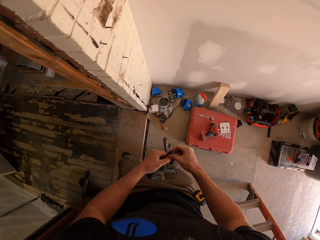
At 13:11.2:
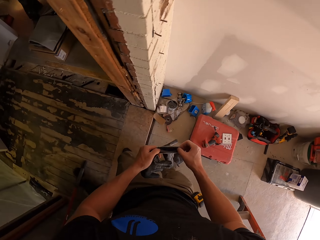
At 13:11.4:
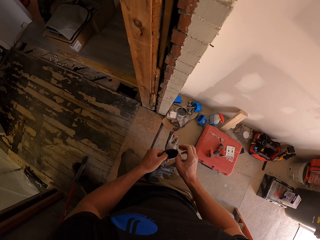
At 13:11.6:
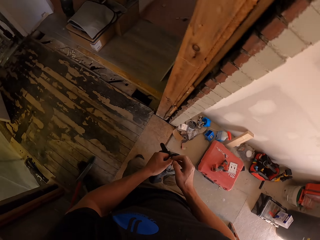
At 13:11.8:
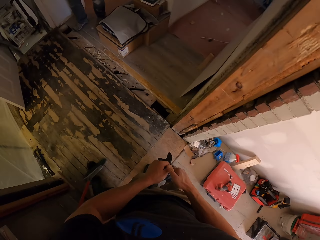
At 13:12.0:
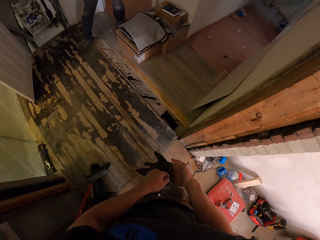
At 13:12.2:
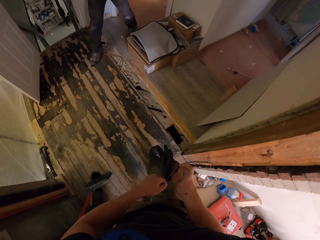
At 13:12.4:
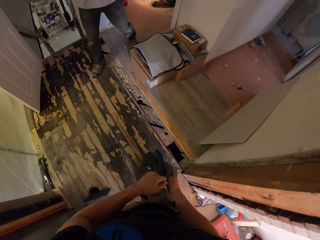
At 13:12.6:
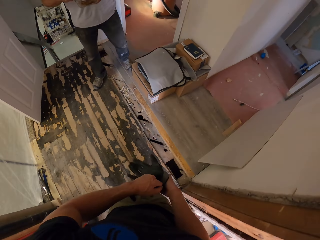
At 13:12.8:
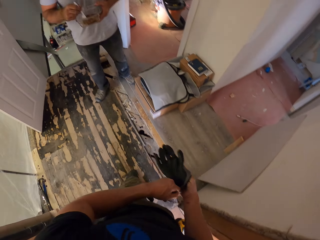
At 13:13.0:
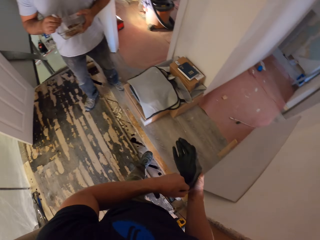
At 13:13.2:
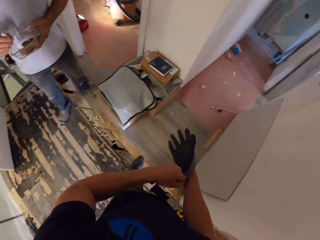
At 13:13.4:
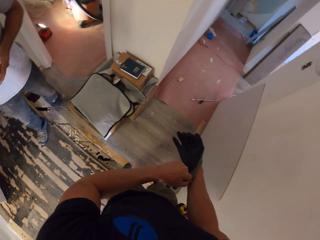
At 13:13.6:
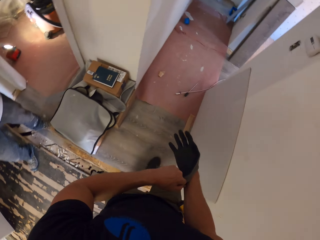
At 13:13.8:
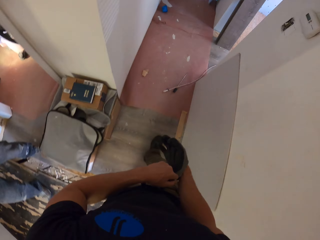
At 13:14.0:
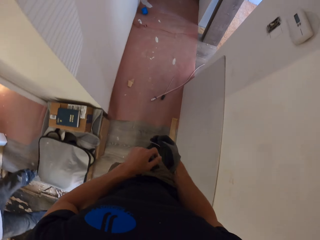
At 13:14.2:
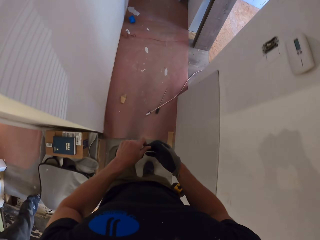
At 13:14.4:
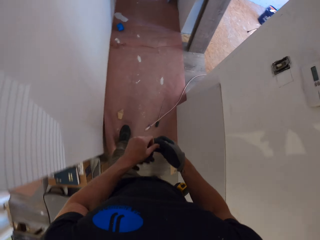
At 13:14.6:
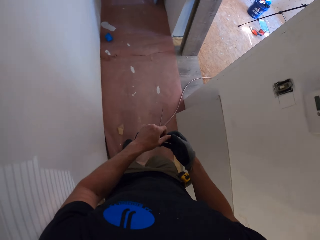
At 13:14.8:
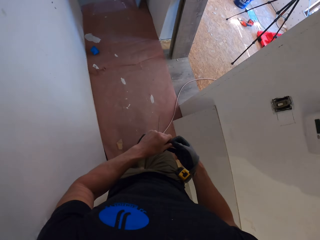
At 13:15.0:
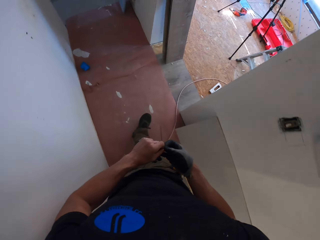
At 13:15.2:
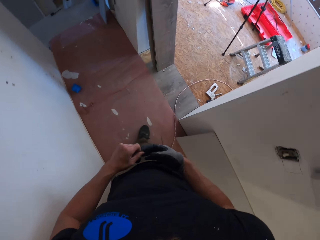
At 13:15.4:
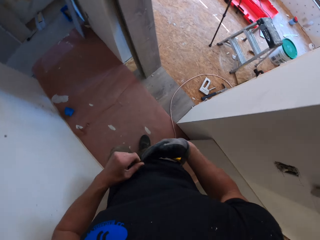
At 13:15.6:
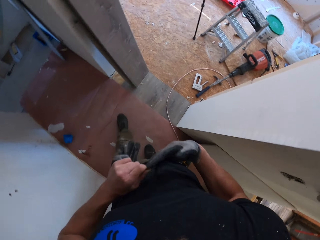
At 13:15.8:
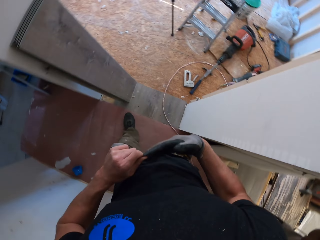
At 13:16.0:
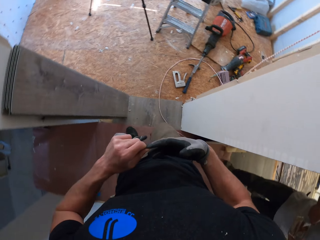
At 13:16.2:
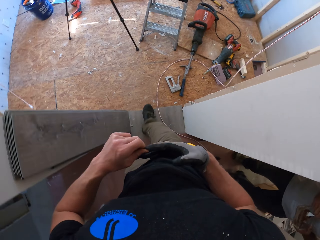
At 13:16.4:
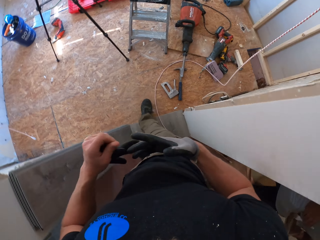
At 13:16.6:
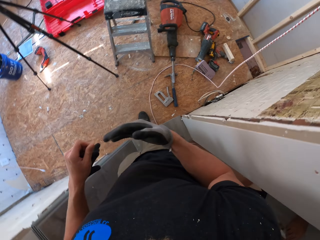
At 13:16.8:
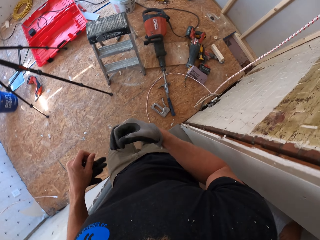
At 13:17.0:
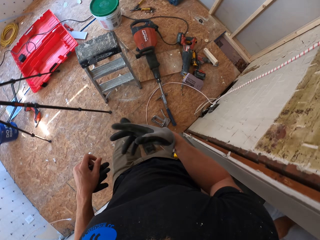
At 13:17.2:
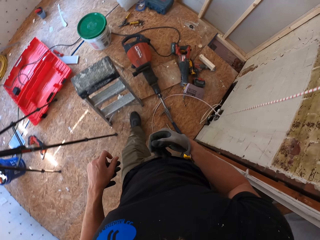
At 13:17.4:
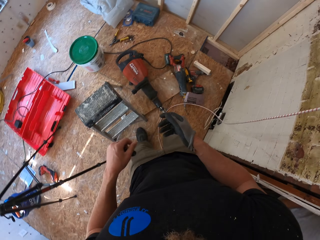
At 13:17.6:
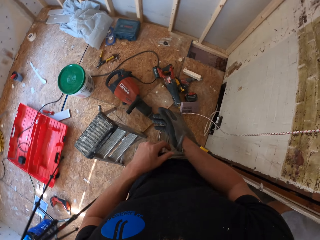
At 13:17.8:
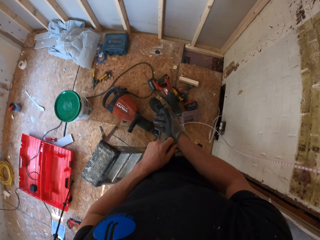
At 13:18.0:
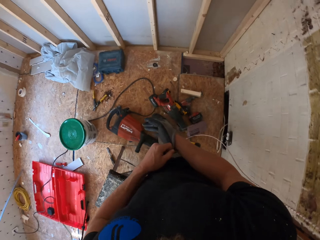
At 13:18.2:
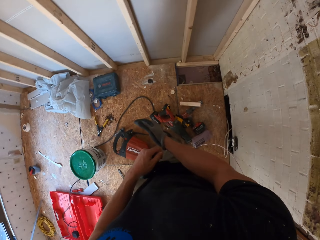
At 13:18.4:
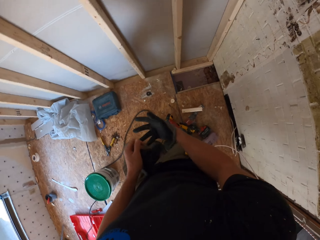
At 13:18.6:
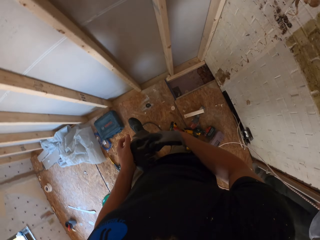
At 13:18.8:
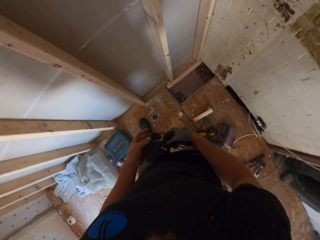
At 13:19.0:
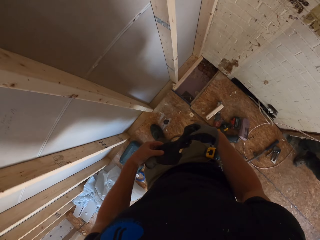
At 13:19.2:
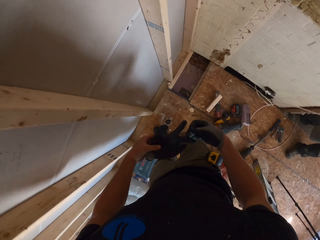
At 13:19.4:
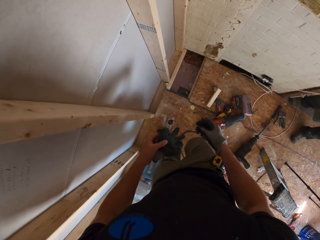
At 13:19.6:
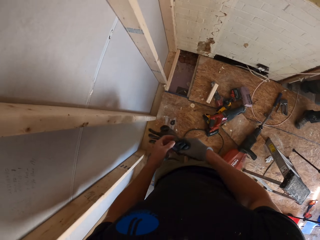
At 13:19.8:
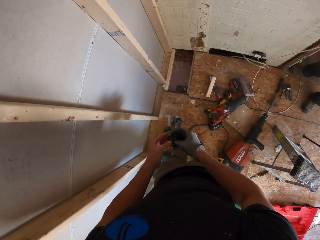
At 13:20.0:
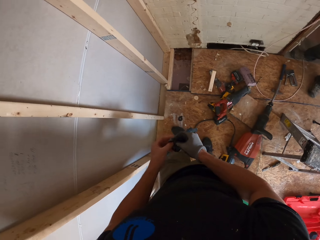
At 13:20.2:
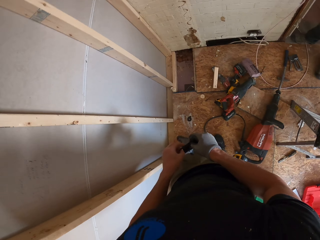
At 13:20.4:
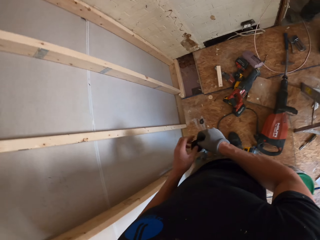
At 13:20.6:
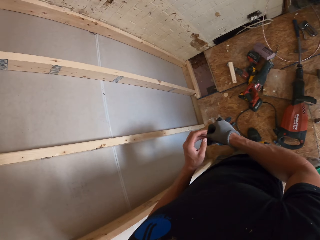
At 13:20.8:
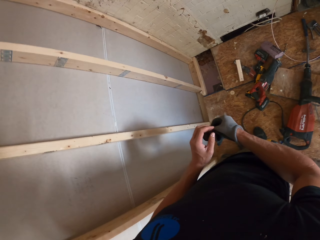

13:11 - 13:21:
The camera wearer puts on the gloves. A man walks. The man appears. The camera wearer walks in the room. The man walks in the room.

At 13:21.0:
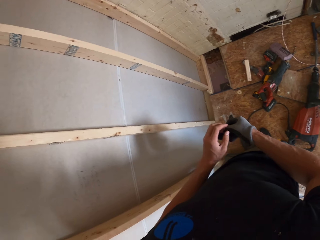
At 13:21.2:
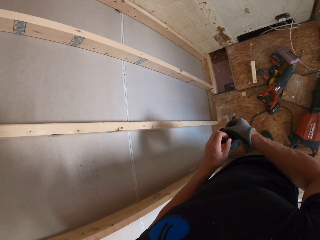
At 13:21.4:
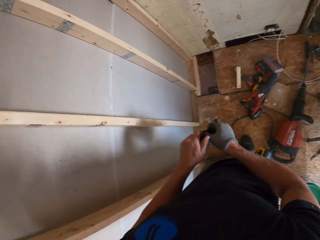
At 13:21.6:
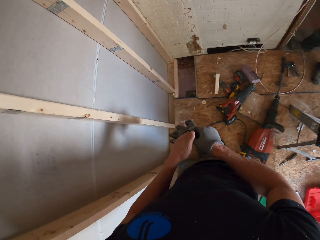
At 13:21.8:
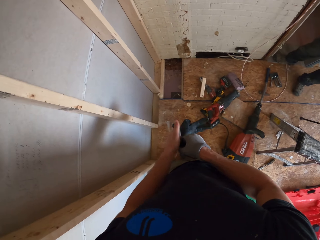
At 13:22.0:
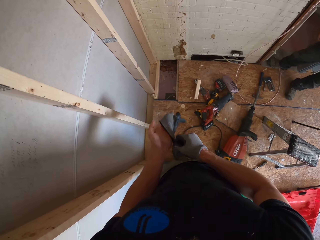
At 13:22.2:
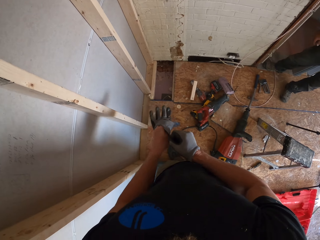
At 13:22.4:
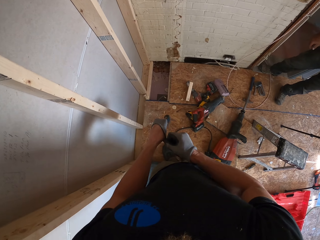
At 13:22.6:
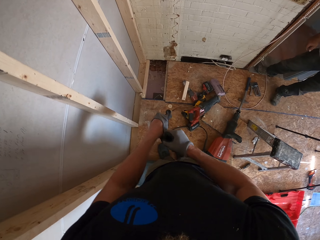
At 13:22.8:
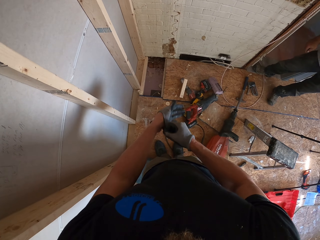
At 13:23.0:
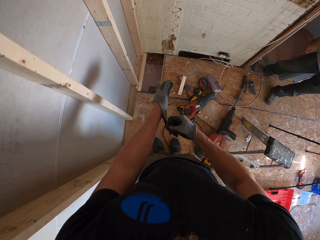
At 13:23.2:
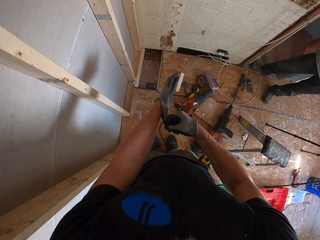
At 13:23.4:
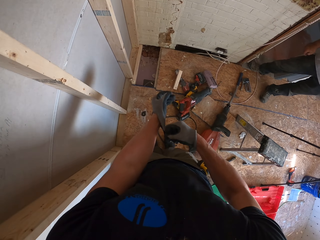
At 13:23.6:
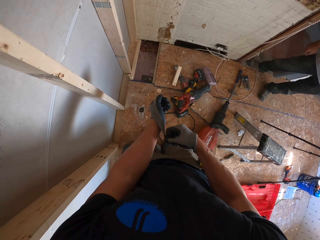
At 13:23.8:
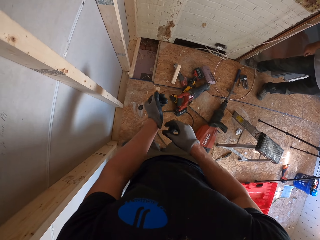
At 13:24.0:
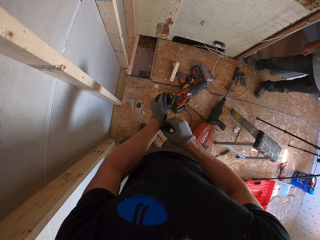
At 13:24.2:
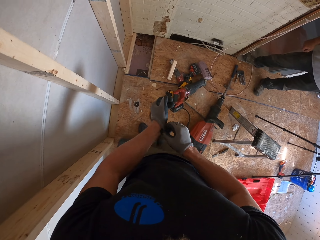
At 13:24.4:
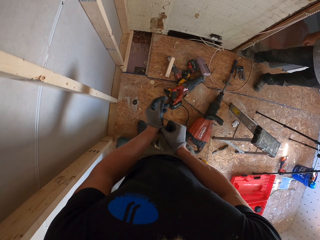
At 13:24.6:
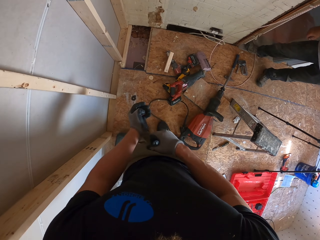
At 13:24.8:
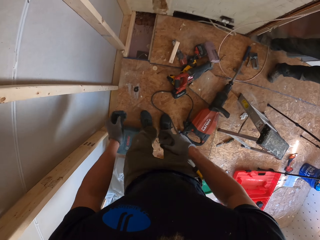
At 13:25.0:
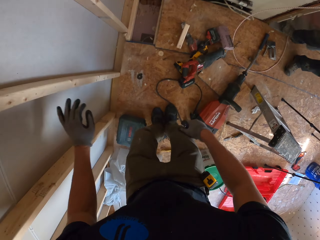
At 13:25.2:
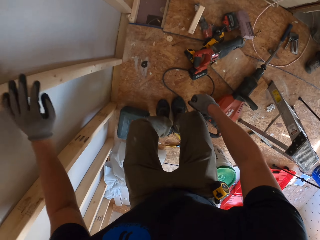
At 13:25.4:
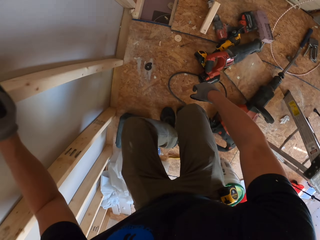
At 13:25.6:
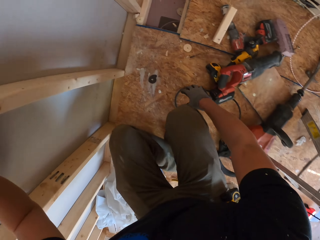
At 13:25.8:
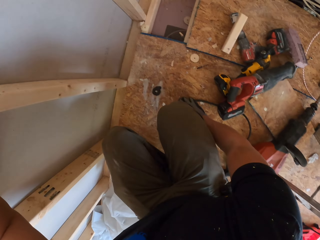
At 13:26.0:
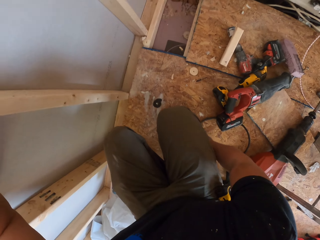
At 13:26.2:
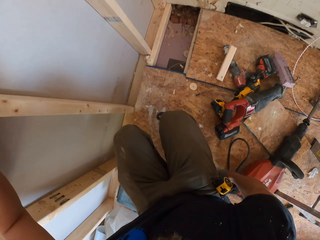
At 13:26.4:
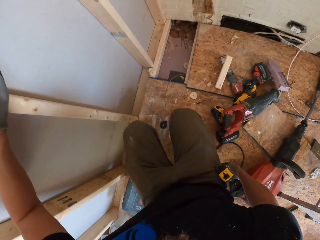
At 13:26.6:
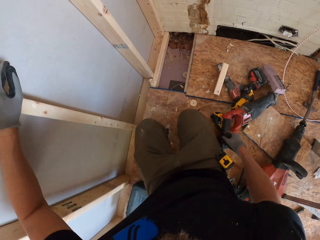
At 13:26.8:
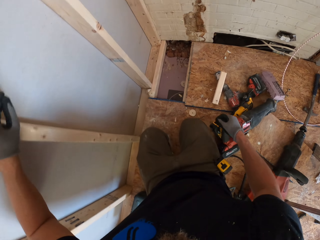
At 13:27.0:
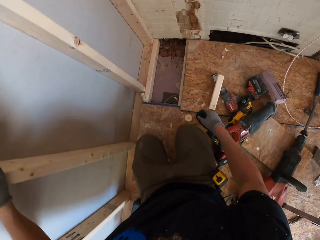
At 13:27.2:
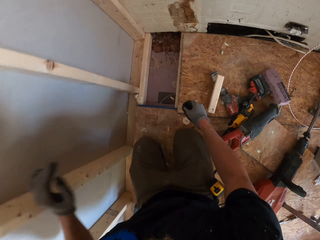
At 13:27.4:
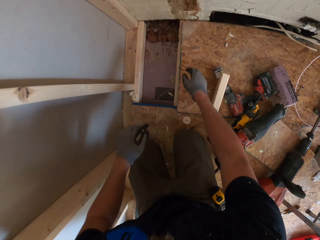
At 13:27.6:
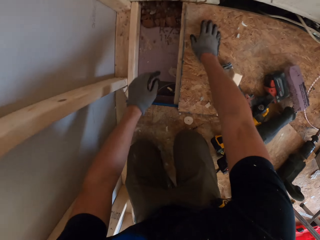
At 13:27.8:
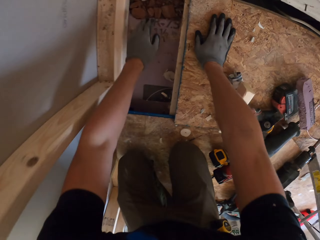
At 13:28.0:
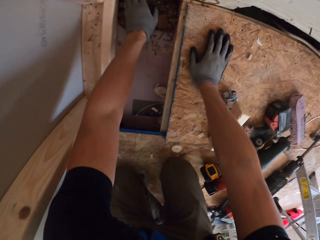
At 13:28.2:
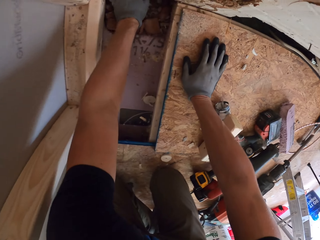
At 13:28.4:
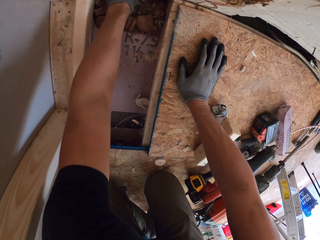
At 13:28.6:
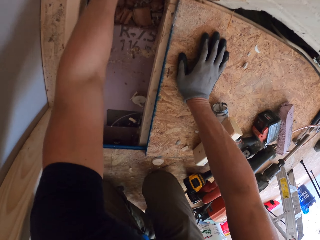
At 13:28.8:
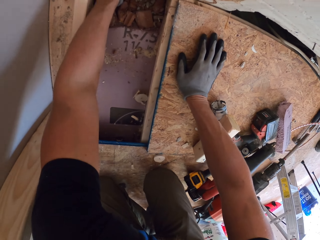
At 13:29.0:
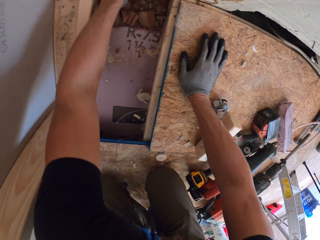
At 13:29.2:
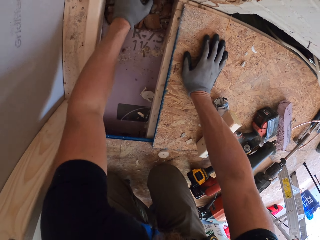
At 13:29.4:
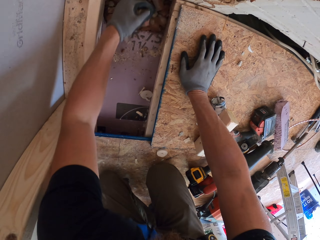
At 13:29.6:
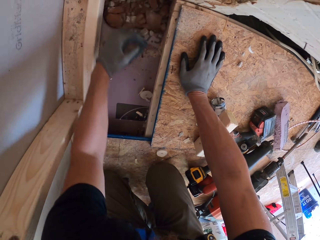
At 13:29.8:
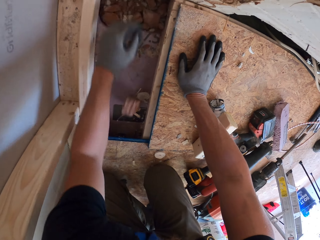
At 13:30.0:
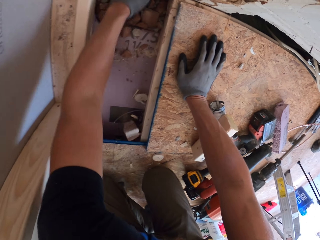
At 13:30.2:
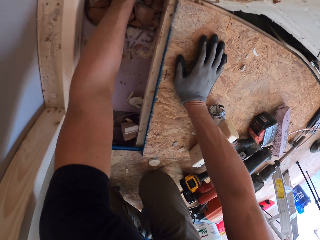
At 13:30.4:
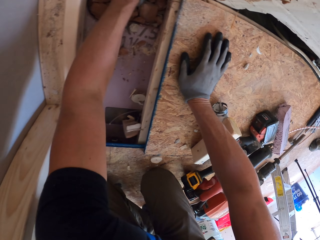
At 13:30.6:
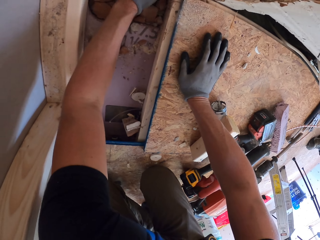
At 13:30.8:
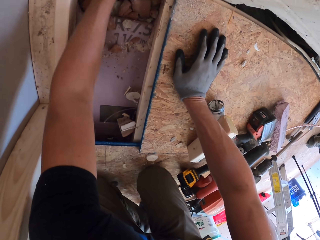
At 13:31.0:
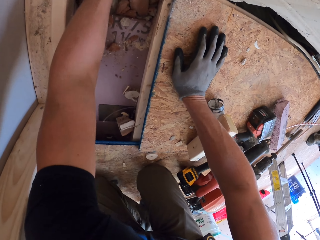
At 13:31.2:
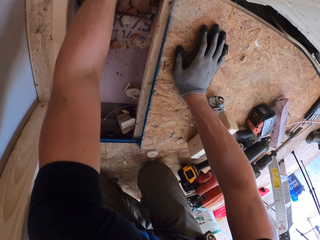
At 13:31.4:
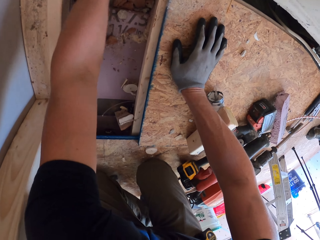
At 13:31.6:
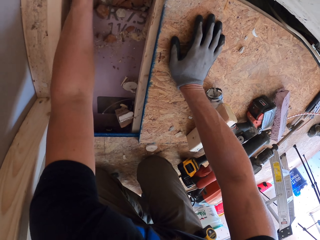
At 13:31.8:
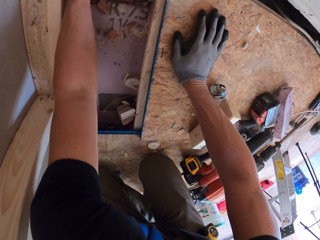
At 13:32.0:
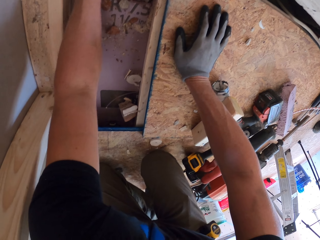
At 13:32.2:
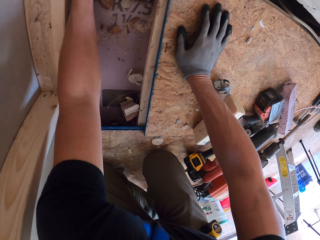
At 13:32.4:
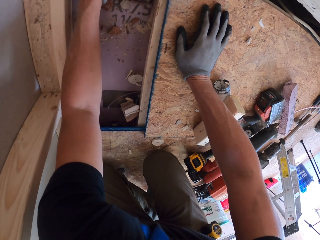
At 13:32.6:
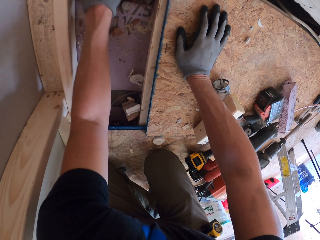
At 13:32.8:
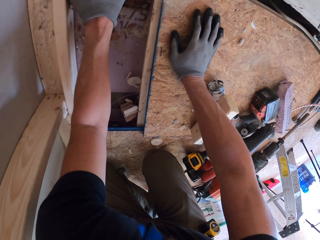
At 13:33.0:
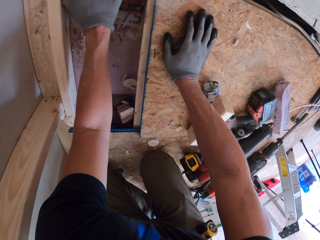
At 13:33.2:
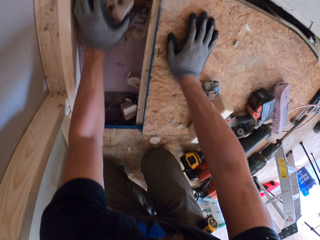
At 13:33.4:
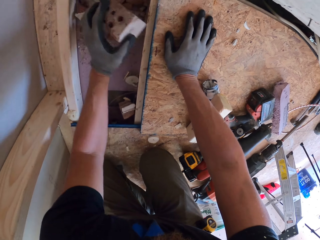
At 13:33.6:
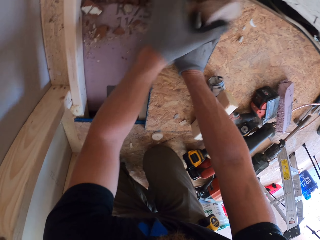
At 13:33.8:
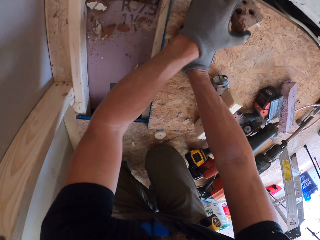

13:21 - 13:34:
The camera wearer puts on the other glove. They bend down. They remove the broken floor. They take the brick stones.
